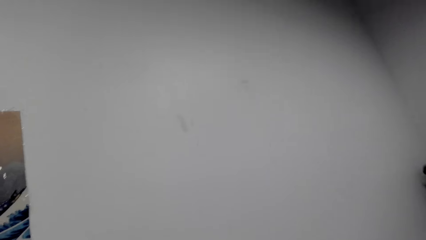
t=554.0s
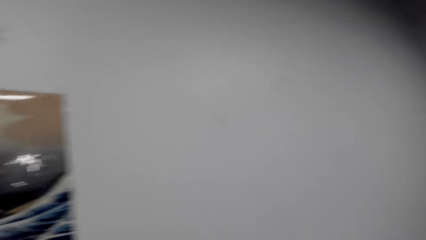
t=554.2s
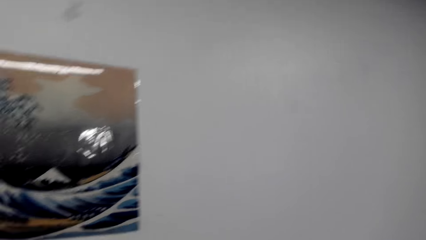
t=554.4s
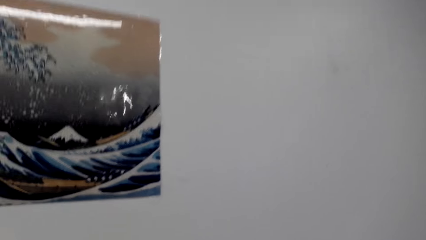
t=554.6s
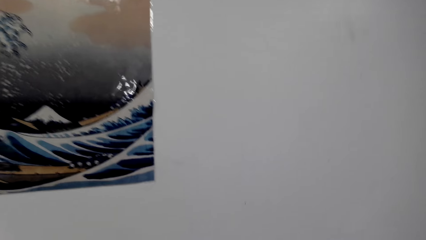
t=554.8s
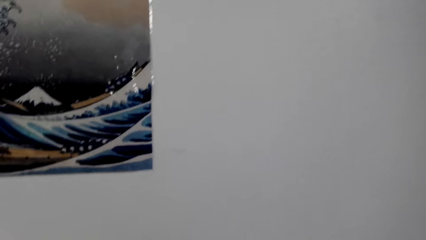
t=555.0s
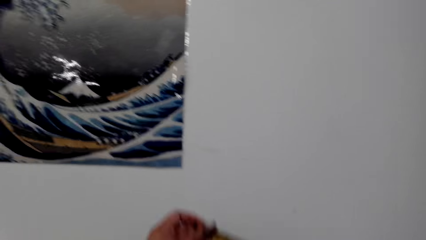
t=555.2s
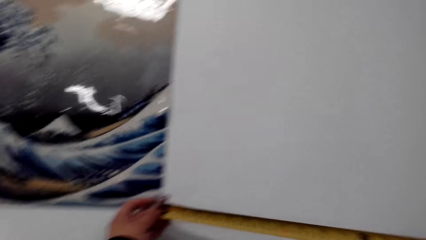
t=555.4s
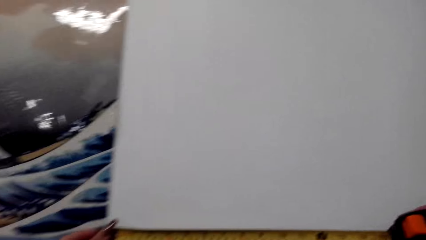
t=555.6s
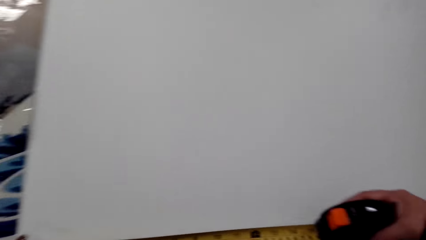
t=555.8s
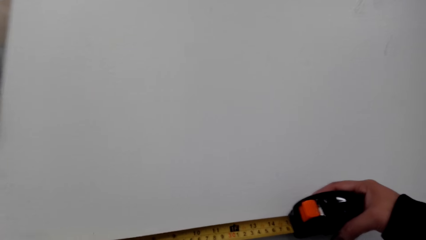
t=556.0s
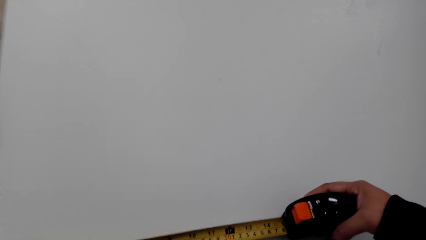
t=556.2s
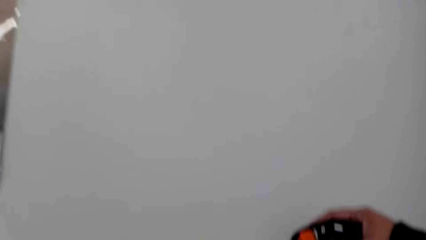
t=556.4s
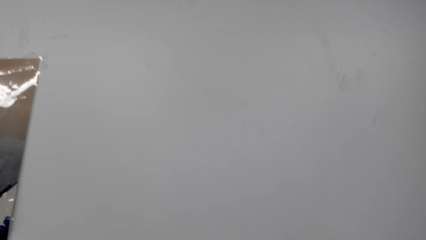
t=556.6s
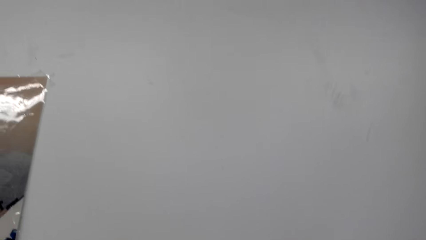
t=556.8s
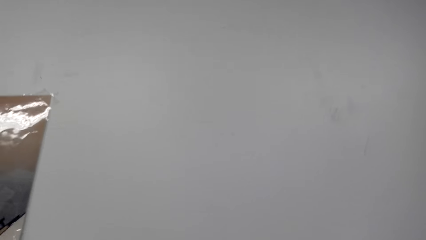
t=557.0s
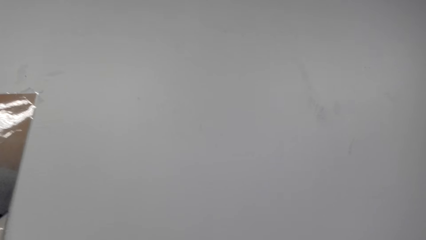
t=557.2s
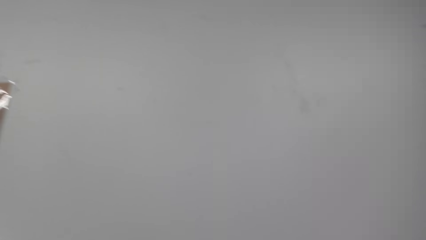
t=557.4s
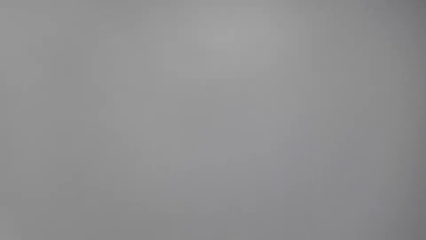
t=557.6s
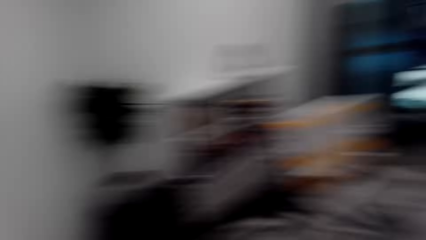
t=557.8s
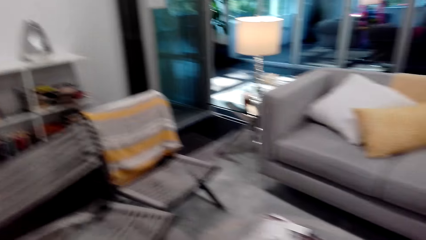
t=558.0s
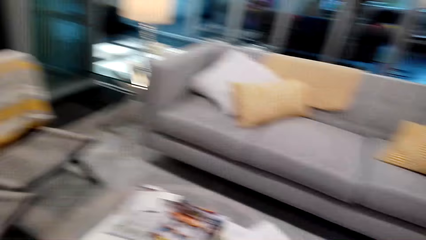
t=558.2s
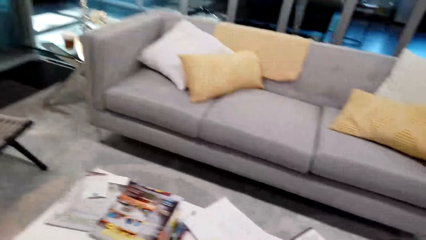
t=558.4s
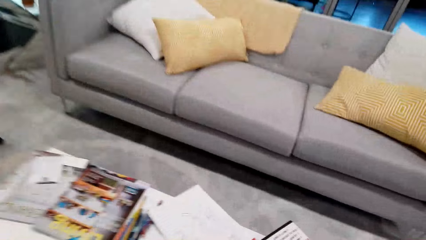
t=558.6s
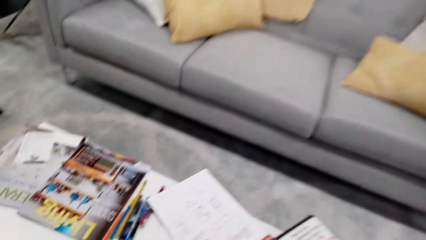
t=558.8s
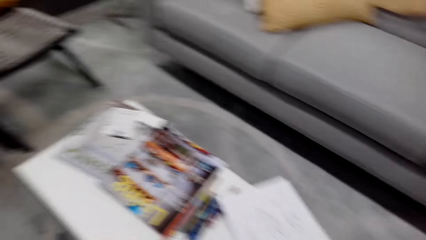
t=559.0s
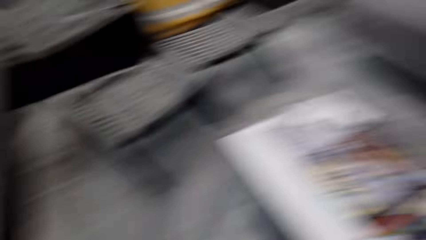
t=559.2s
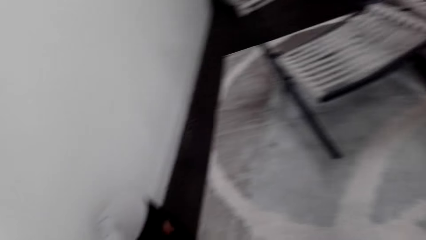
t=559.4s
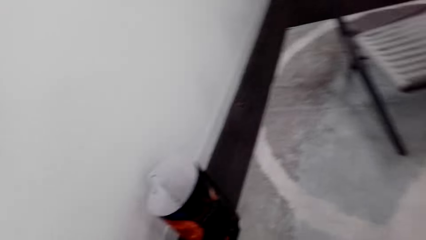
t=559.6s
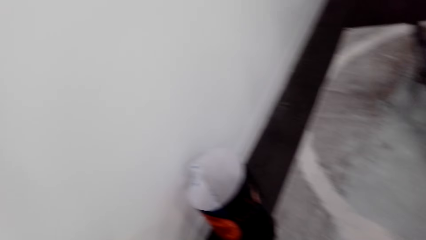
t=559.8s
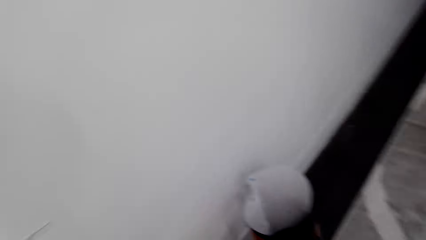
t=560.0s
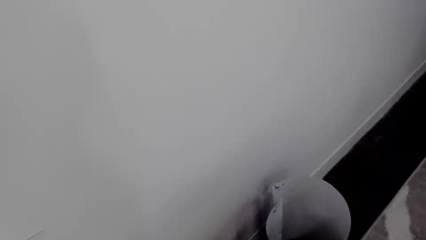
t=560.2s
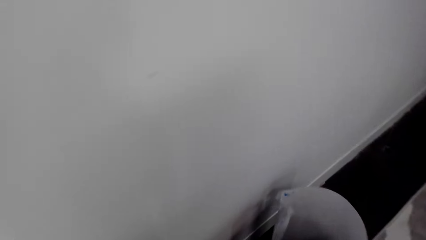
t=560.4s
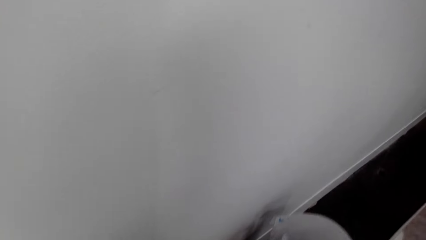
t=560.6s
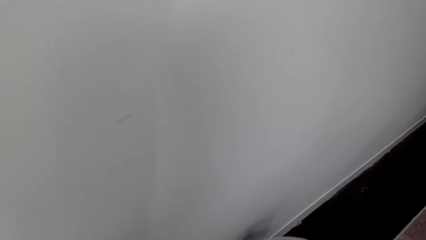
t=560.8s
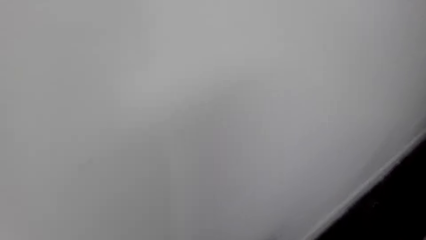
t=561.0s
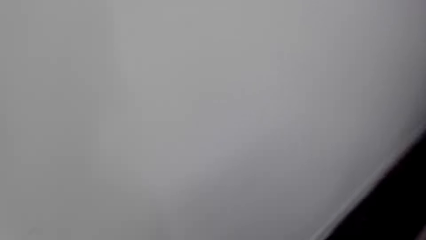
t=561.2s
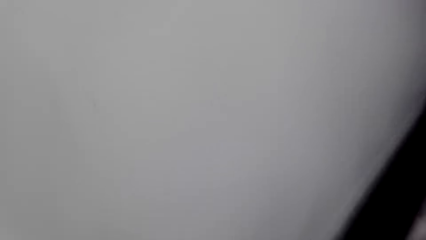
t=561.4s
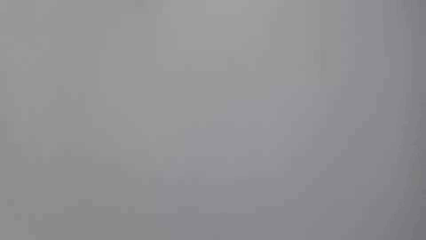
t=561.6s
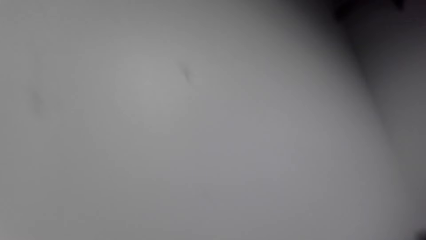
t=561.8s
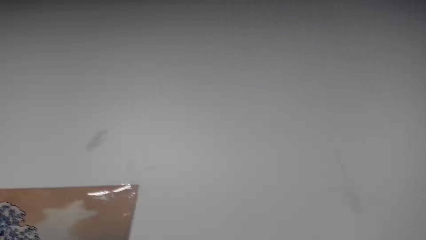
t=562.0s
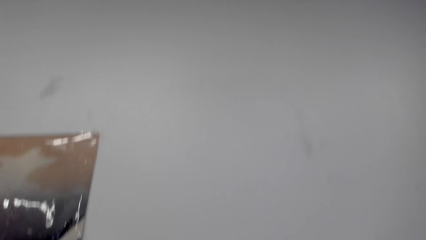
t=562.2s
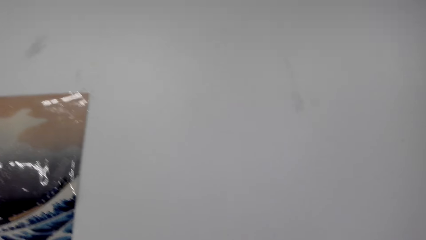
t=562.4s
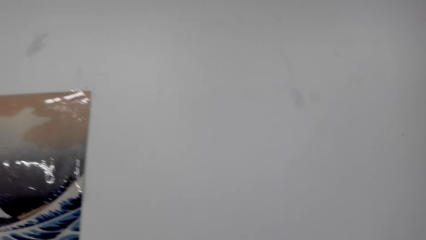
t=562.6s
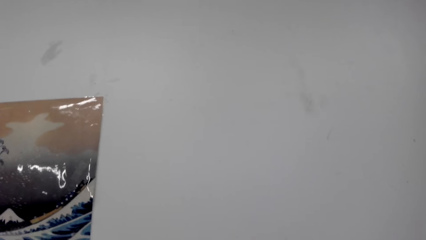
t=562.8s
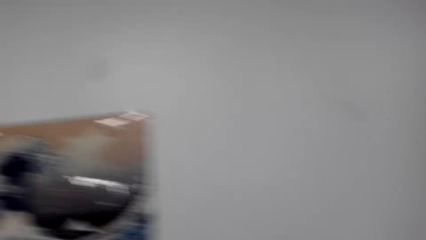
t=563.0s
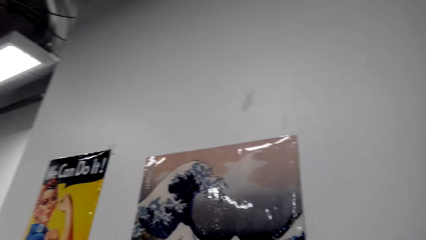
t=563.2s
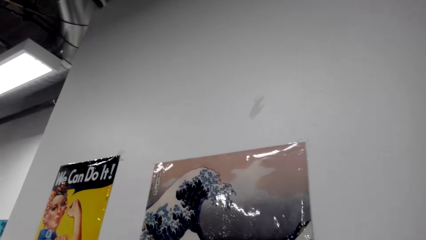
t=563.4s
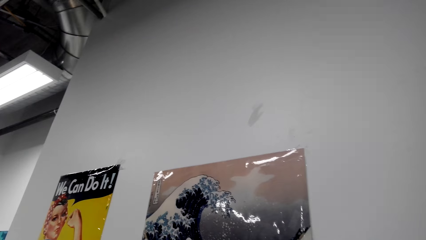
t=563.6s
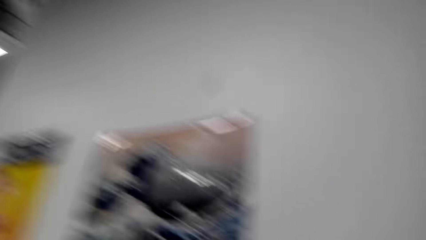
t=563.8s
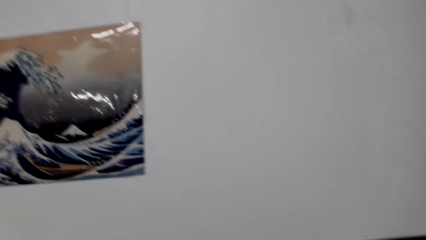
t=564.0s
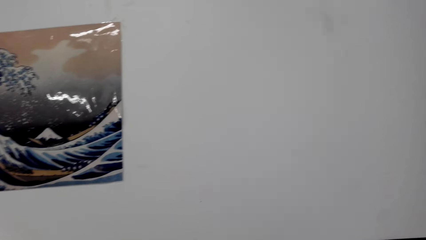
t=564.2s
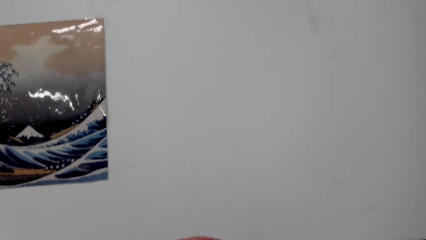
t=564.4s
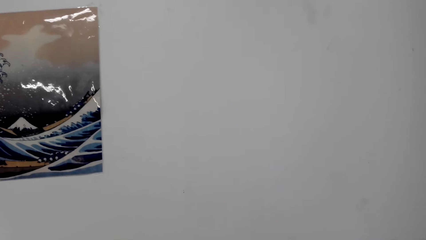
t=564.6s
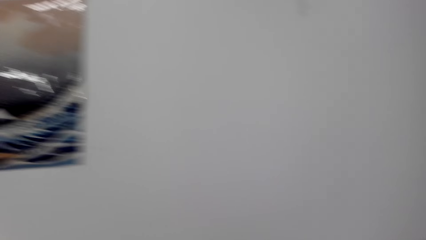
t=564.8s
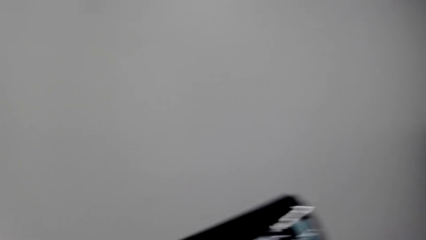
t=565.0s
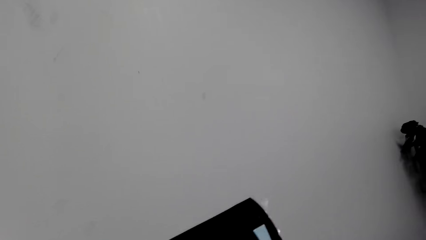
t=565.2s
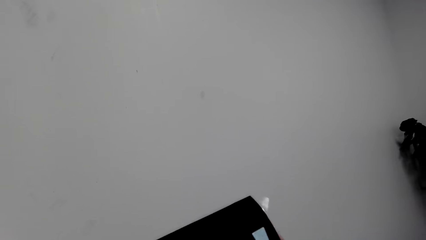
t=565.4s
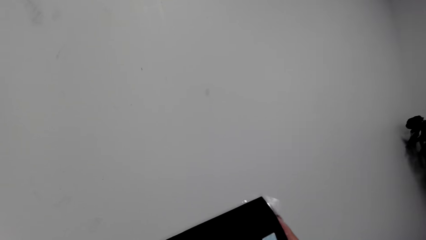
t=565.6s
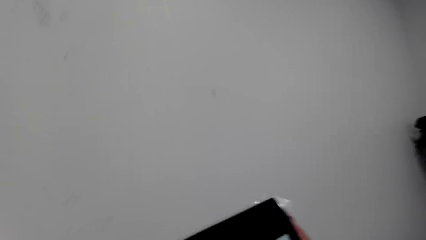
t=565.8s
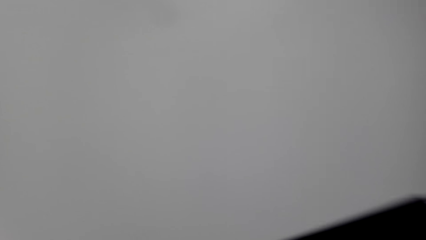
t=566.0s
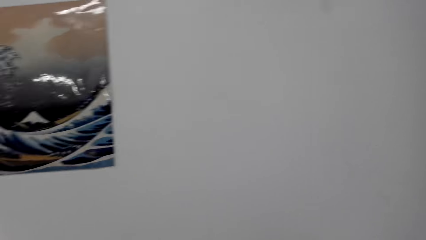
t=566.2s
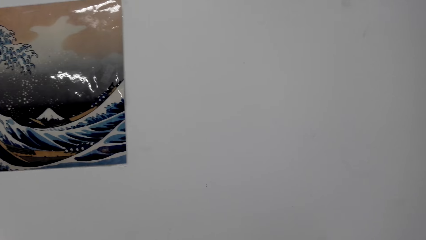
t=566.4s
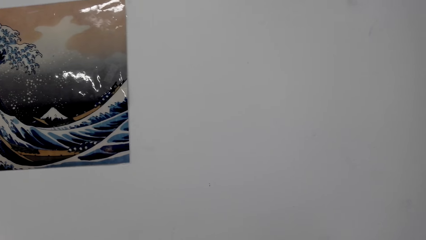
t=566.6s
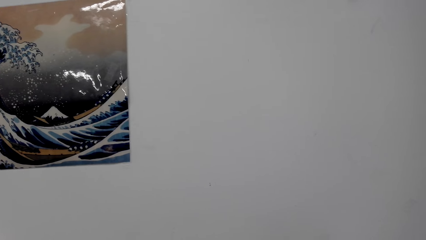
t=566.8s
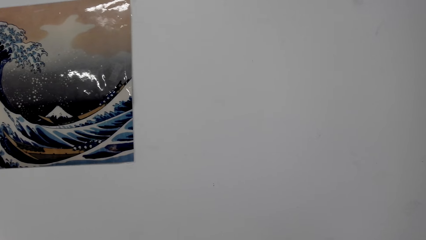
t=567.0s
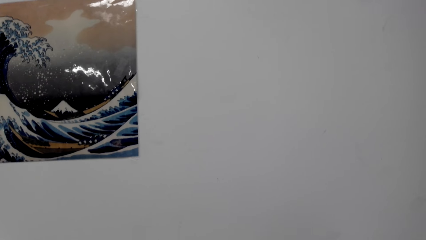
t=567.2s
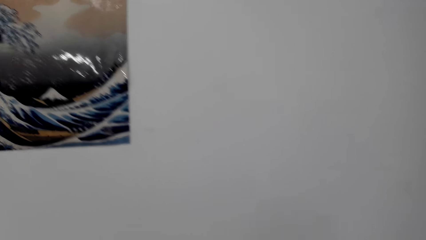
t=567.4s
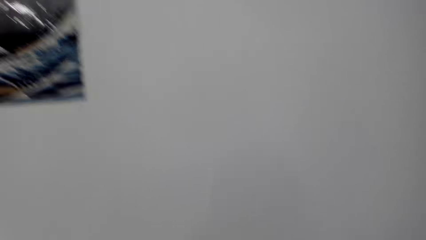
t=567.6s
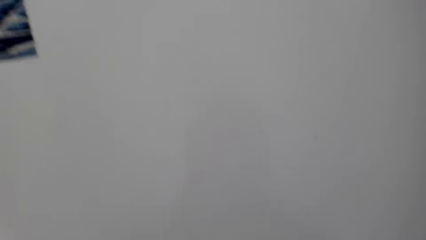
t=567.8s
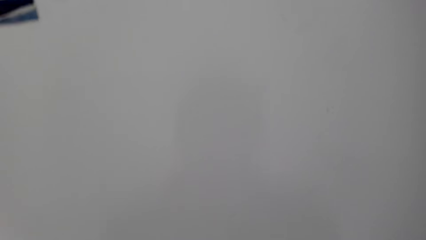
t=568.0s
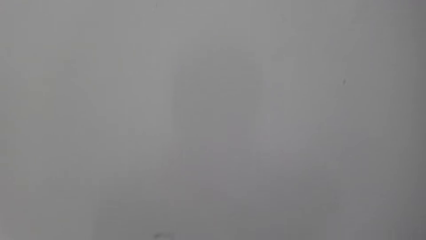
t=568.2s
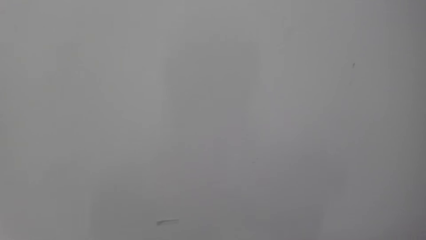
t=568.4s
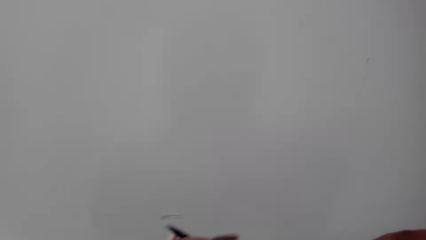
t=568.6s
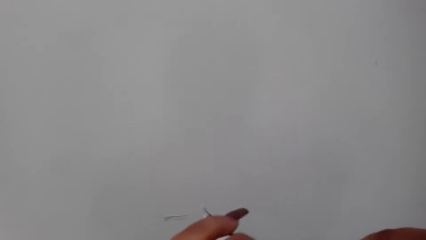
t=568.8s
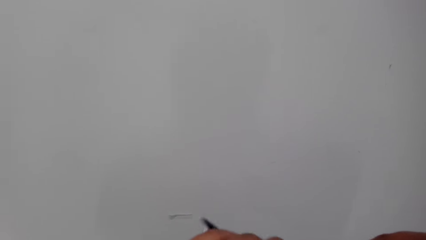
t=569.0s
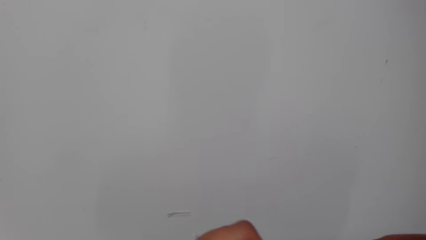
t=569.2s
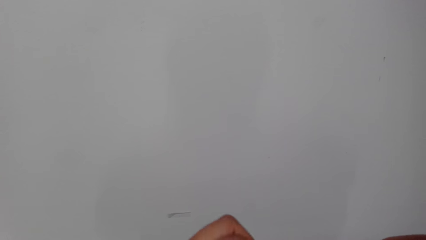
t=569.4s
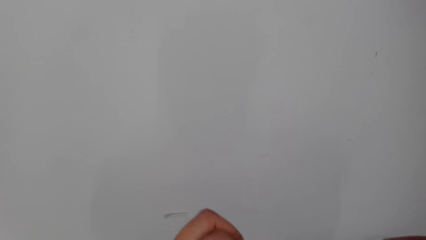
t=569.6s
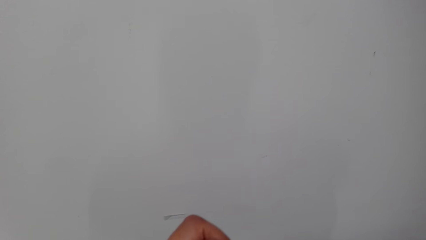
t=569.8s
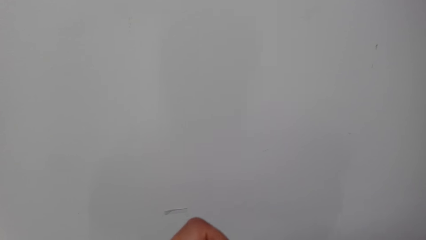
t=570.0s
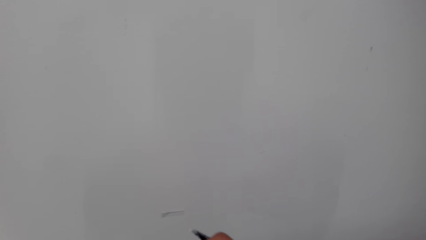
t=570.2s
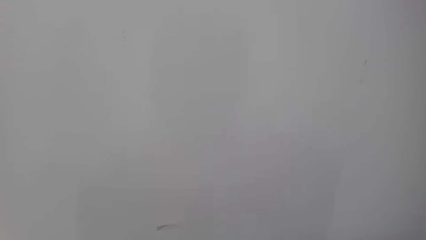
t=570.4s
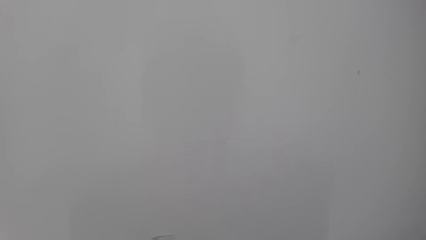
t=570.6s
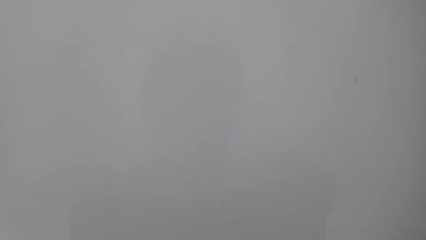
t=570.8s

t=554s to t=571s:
The camera wearer holds the tape measure. They measure the picture. They look around the house. They return the measuring tape. They look at the decoration. They prepare another picture to stick.
